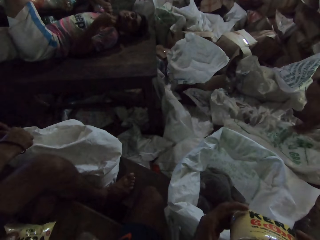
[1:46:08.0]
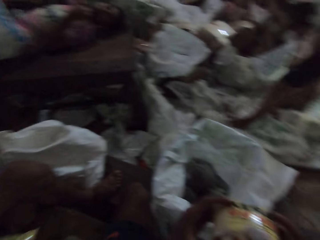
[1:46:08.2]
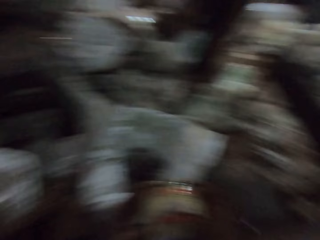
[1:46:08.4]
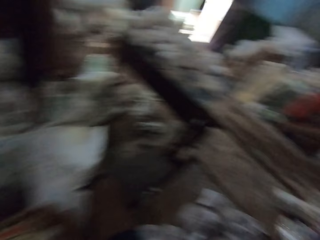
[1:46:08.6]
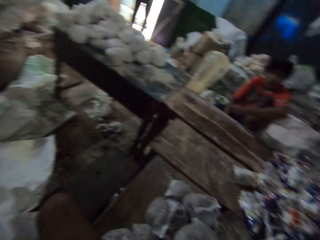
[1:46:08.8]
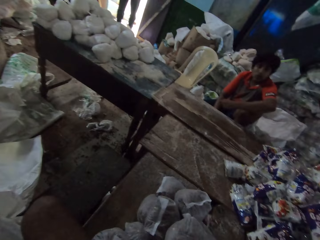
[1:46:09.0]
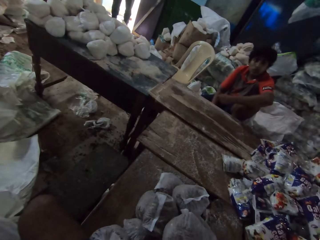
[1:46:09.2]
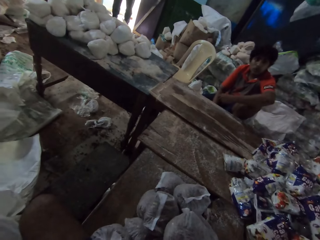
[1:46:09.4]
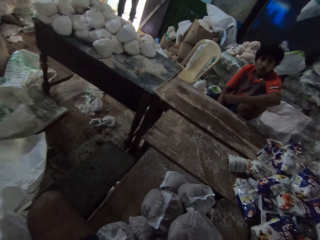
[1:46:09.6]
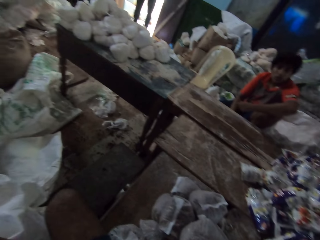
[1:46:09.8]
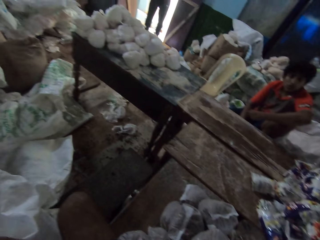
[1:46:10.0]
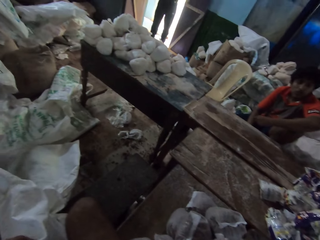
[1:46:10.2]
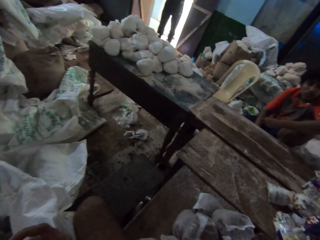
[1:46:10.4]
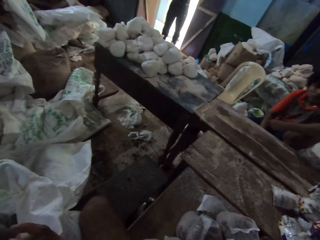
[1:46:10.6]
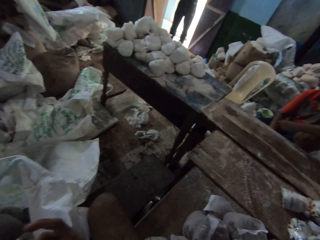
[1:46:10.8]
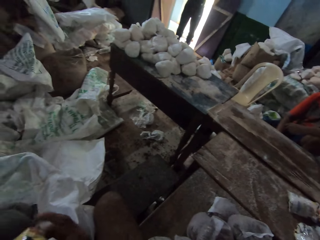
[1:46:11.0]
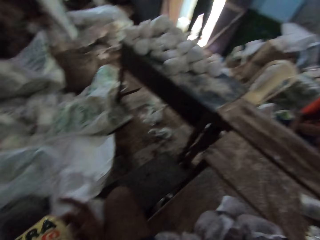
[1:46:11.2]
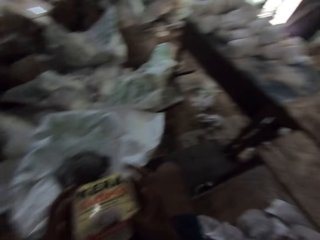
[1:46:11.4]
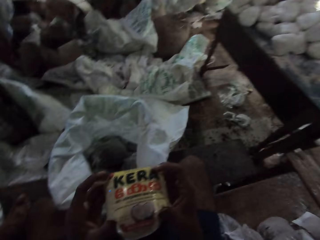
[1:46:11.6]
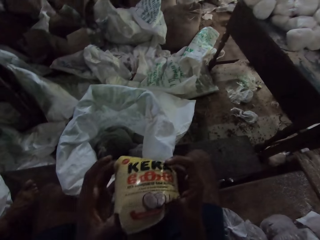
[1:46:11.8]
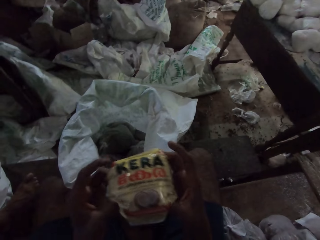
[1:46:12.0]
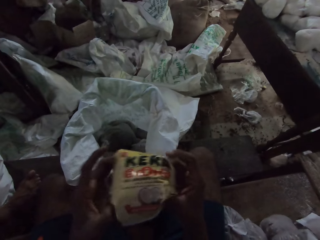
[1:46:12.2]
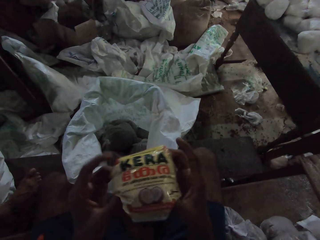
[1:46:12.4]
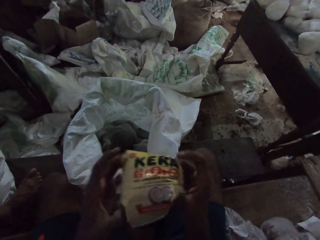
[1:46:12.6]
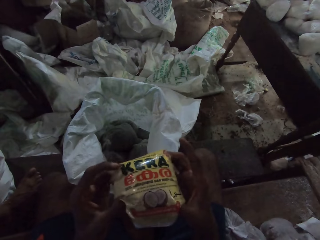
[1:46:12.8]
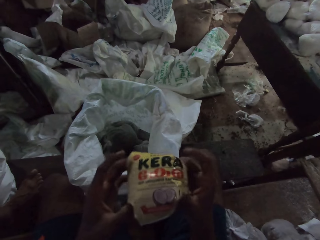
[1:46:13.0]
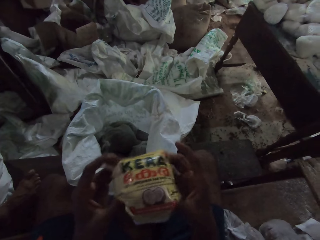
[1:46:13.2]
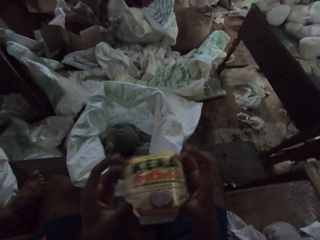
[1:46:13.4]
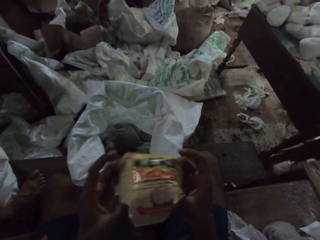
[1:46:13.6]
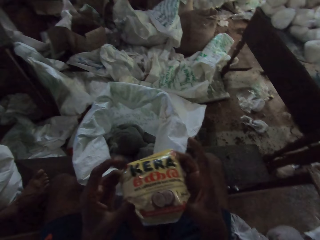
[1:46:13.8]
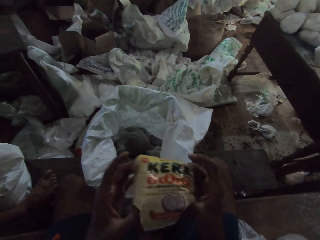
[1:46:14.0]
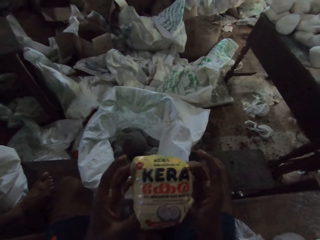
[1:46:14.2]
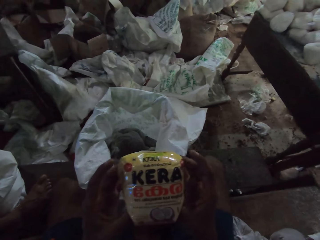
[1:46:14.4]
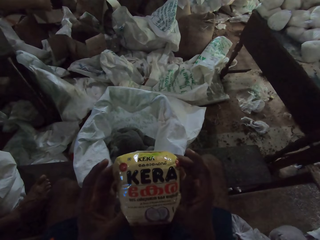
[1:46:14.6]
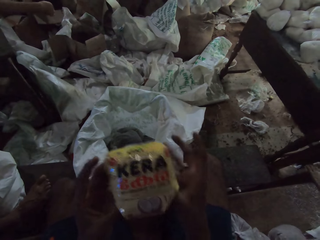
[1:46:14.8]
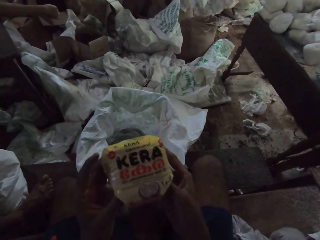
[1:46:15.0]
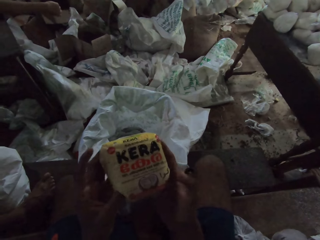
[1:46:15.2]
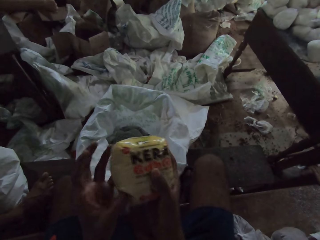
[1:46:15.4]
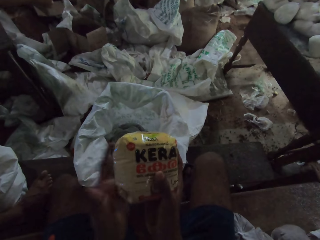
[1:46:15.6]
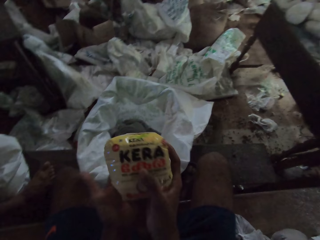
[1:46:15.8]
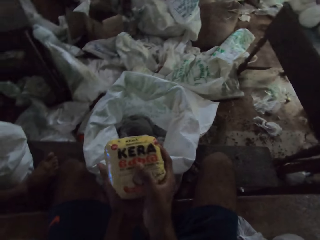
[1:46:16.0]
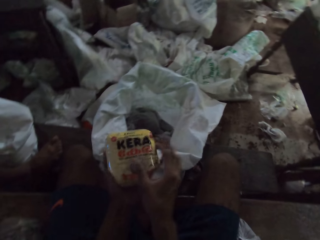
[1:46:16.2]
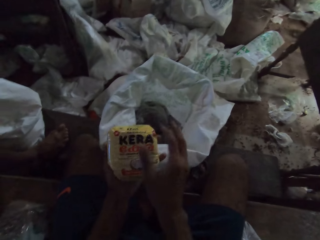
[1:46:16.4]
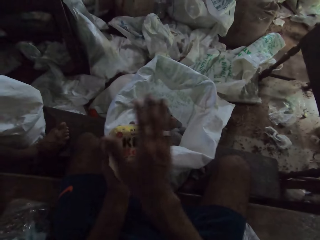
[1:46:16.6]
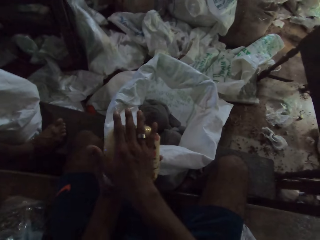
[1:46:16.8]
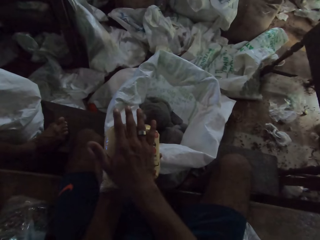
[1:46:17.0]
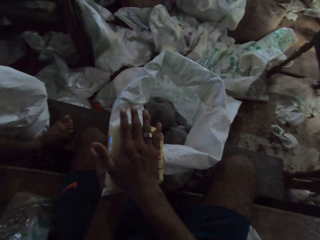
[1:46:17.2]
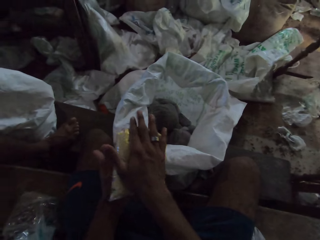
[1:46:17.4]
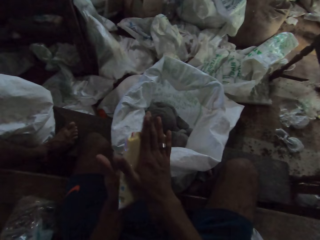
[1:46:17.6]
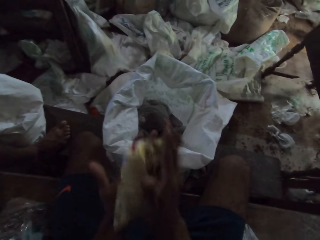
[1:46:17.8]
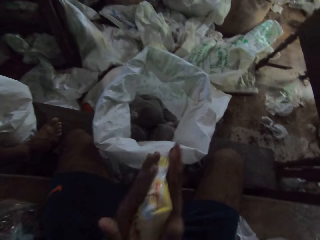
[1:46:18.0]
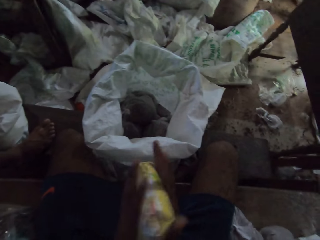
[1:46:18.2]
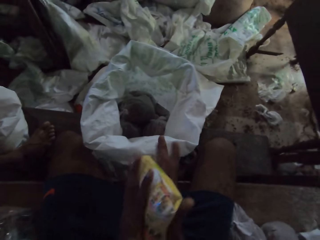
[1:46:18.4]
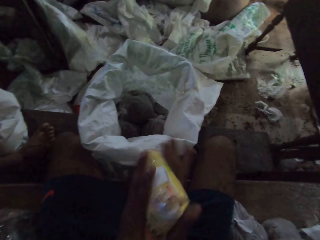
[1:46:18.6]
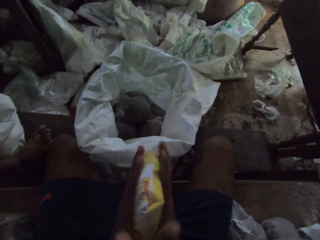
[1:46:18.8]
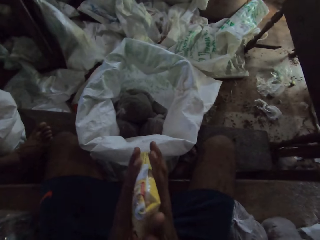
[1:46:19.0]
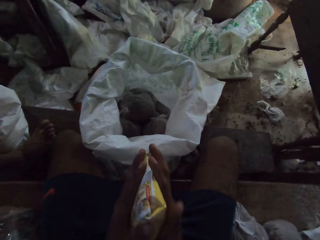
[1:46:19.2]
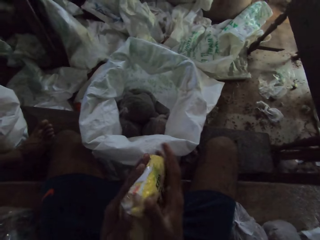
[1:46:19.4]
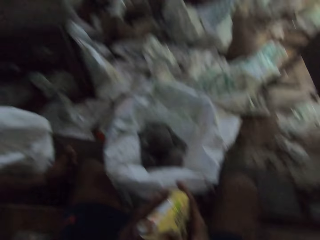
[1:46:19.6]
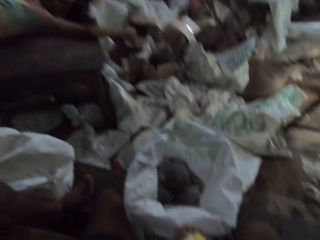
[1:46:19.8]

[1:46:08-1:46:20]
The camera wearer turns around. They look at a person. They press the flour sachet or packet in both hands. They hold packed food. They hold the packed food again. They put the right hand on top of the packed food. They shake the packet.

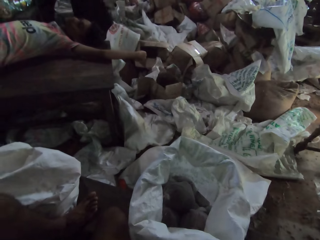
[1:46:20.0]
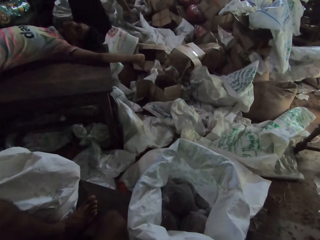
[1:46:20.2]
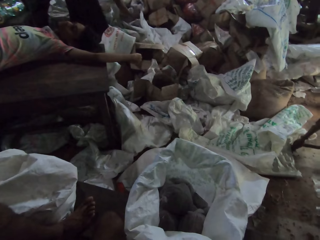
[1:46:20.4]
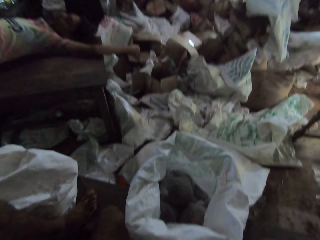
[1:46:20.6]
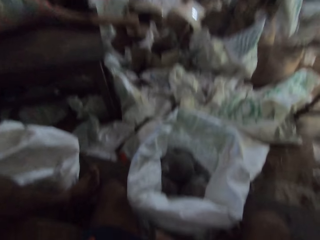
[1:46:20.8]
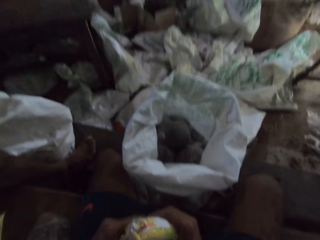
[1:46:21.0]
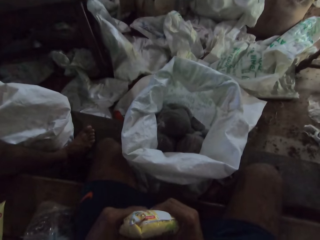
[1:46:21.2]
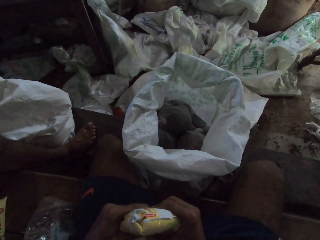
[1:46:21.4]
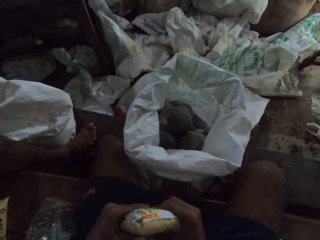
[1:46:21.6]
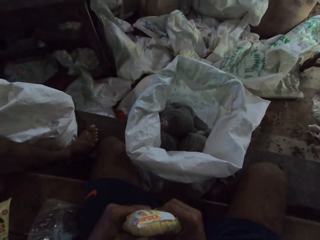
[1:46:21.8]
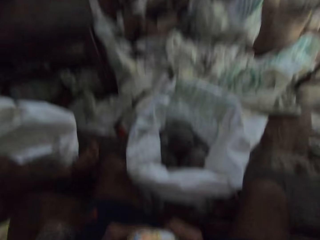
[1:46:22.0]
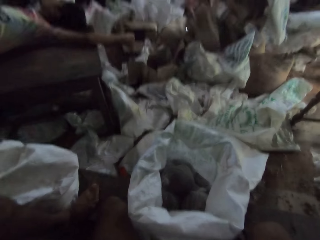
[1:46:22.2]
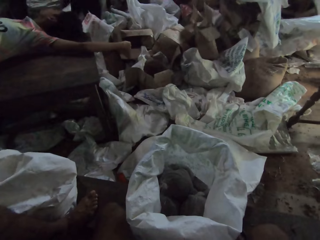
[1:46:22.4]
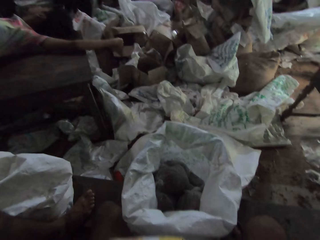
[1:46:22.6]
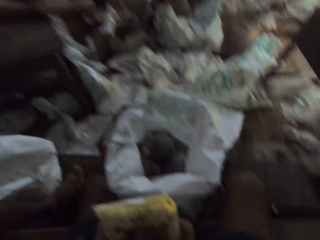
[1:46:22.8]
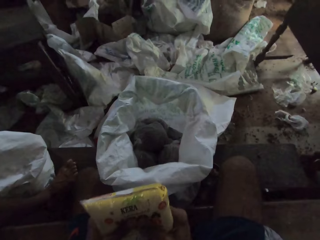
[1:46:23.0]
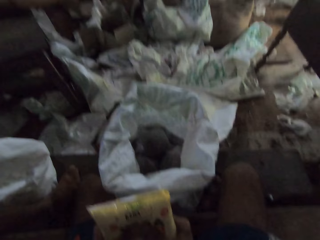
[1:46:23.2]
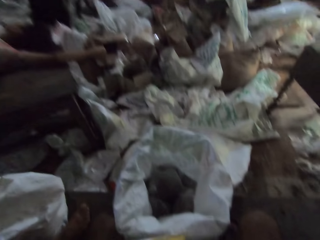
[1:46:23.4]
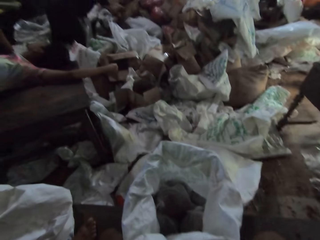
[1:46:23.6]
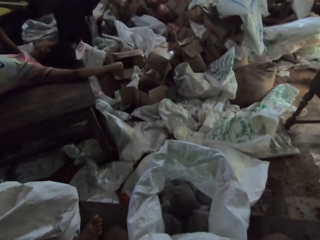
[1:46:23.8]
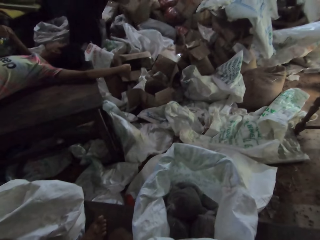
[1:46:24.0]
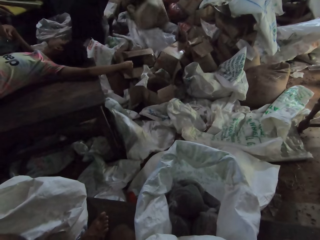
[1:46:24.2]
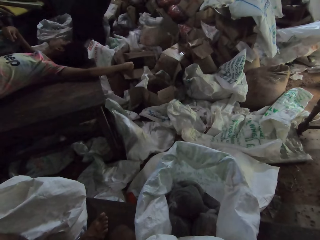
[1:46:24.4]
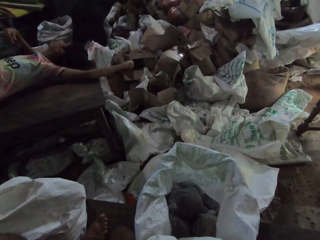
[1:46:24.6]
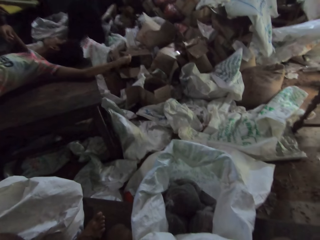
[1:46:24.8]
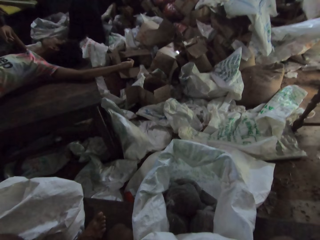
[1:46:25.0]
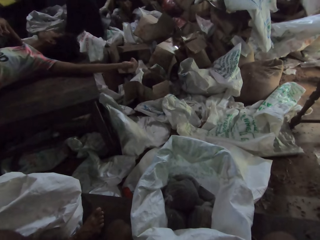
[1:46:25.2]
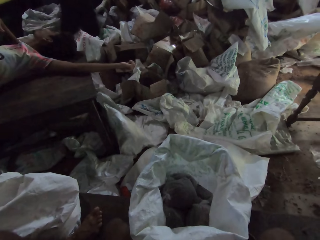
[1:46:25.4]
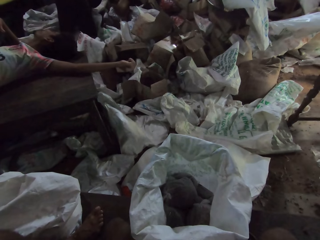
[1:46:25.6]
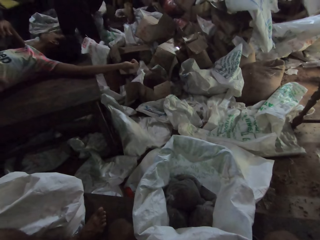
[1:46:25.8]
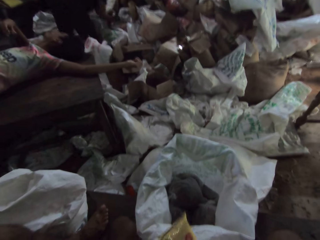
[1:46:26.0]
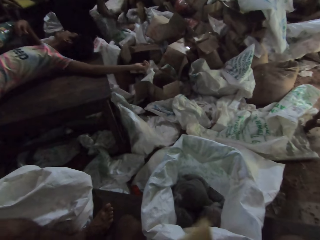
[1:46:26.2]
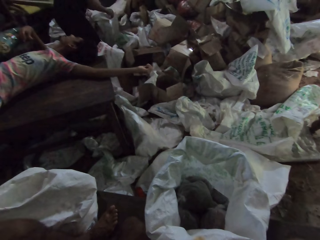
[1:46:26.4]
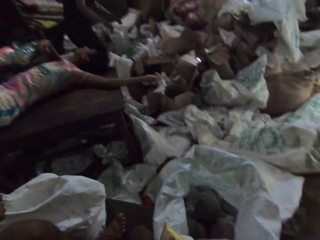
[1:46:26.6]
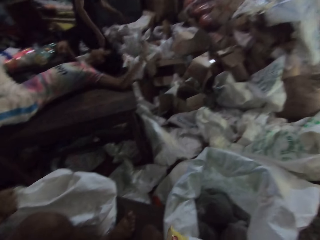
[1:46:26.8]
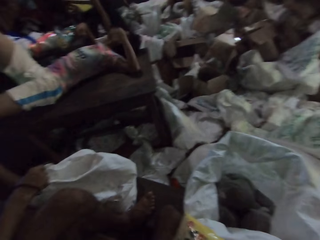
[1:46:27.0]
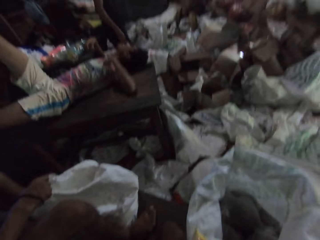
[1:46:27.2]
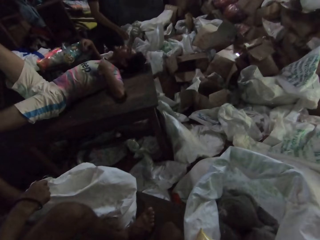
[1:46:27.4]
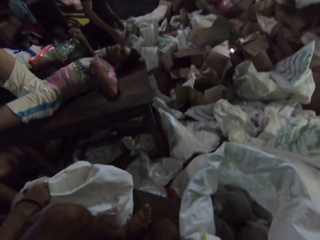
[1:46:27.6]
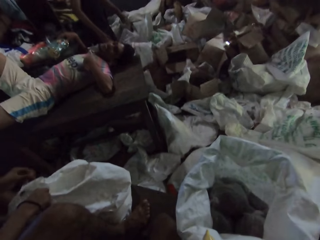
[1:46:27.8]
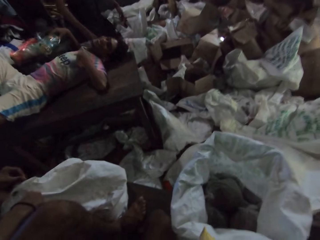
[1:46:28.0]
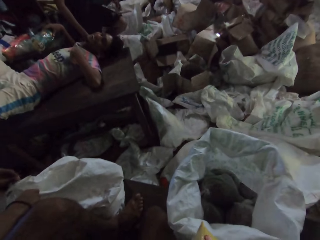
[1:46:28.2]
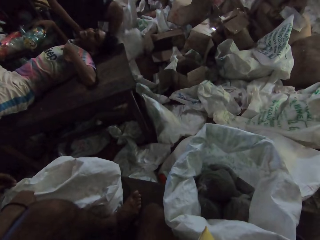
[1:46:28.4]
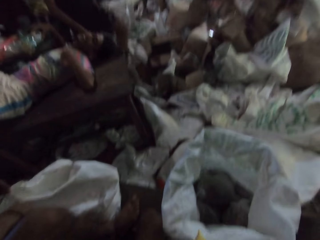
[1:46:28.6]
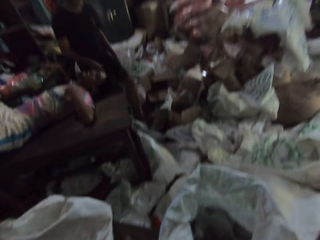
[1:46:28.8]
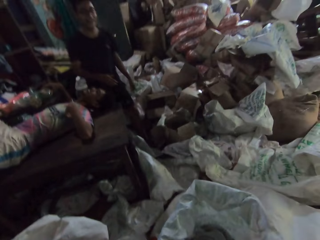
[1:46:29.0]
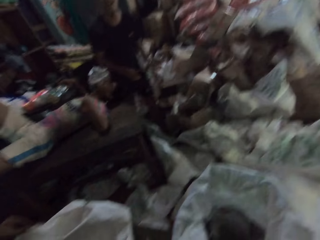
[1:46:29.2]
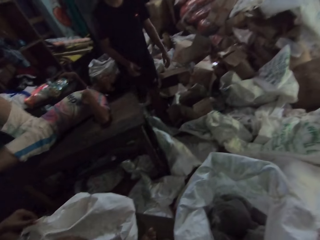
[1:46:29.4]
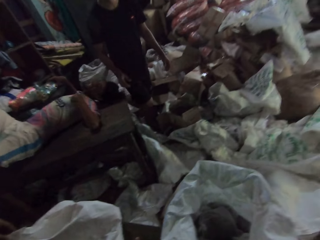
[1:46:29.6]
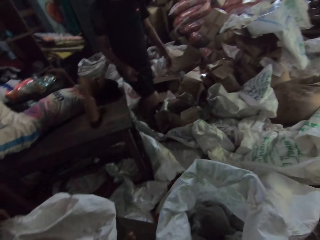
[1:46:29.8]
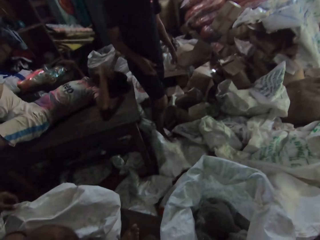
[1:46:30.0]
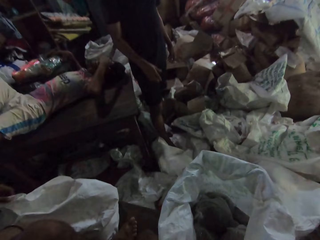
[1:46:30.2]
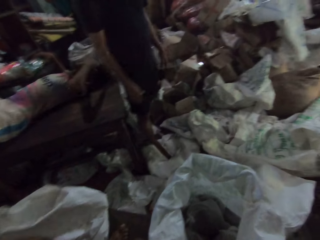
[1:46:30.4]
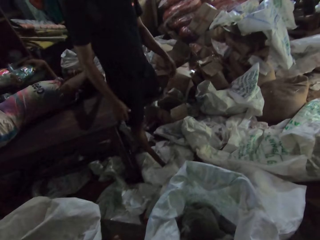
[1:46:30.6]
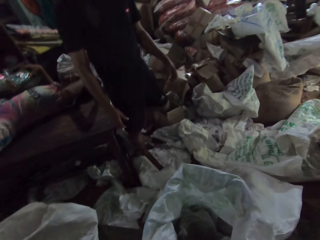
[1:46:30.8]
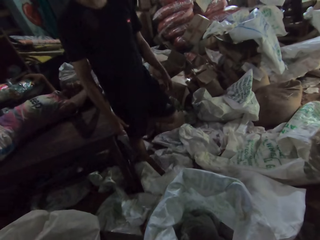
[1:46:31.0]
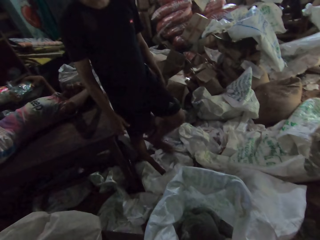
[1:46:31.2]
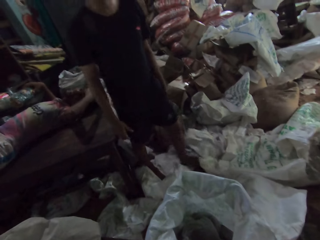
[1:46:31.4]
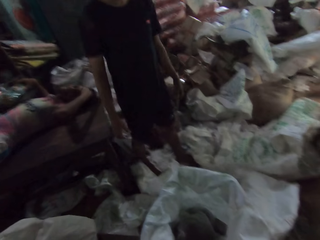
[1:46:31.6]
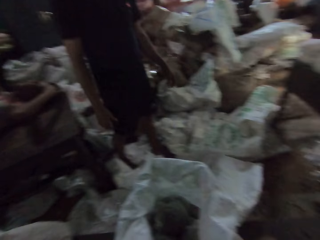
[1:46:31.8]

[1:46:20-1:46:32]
The camera wearer looks up, holds packed food, looks up, holds the packed food, and looks up. A person moves the left hand. Another person walks on the sacks.
